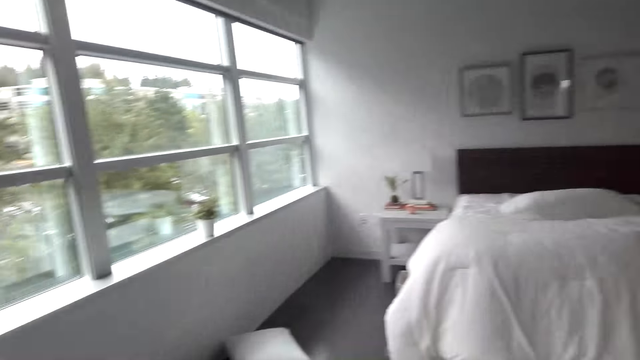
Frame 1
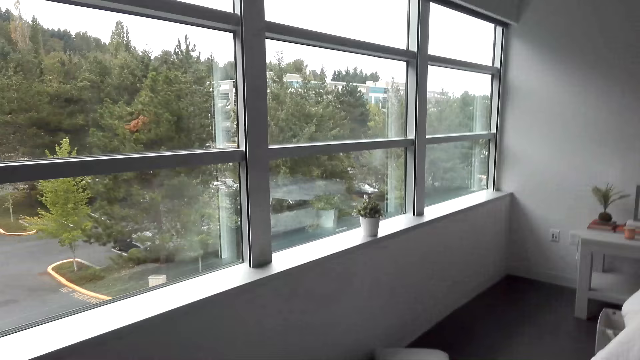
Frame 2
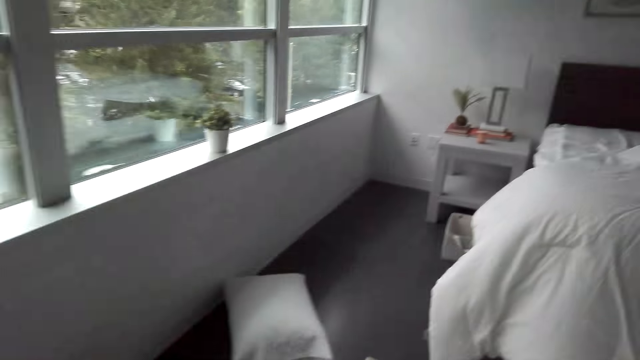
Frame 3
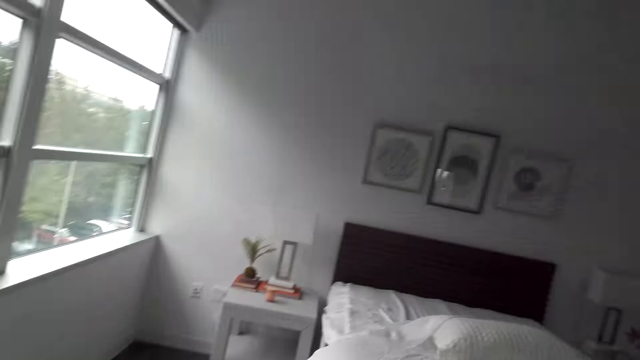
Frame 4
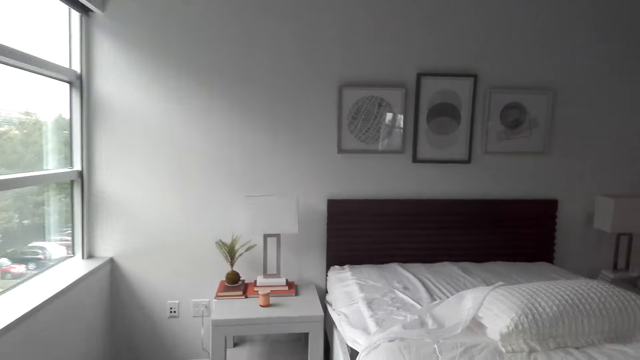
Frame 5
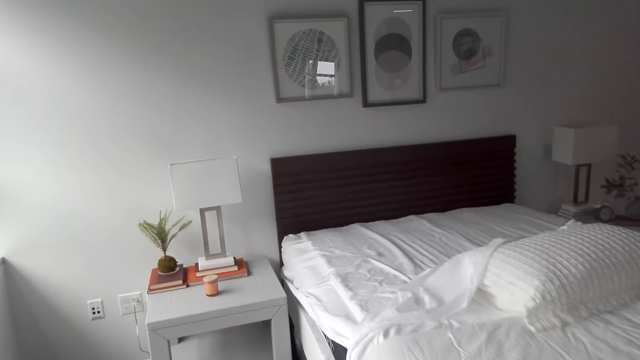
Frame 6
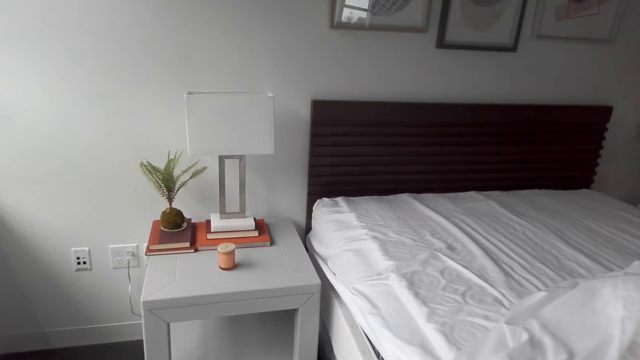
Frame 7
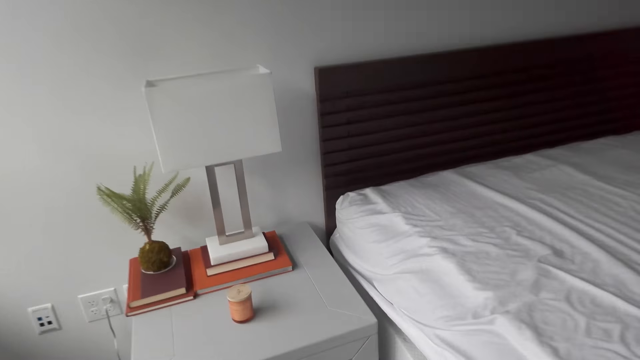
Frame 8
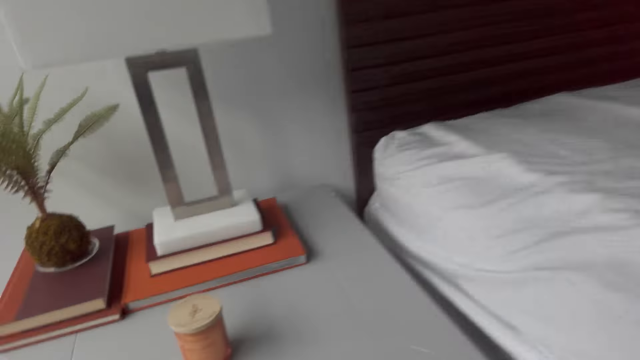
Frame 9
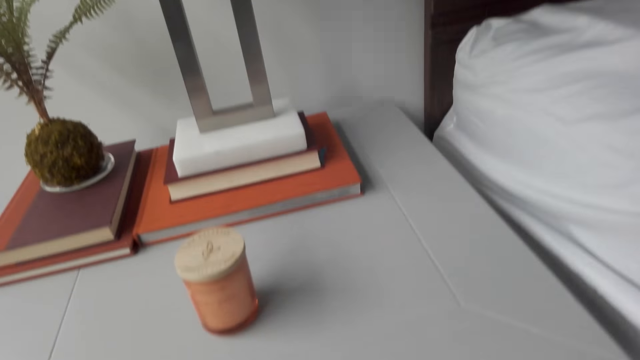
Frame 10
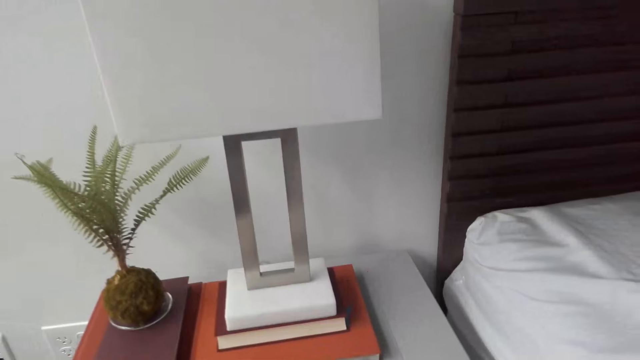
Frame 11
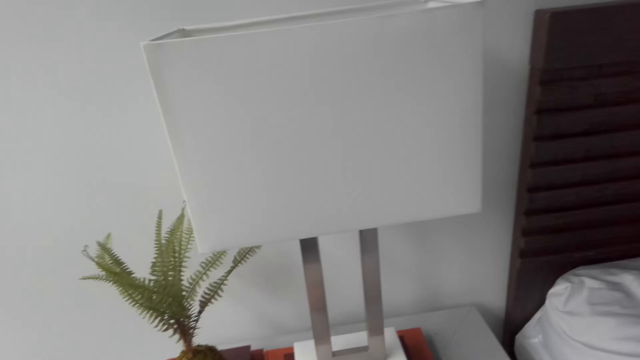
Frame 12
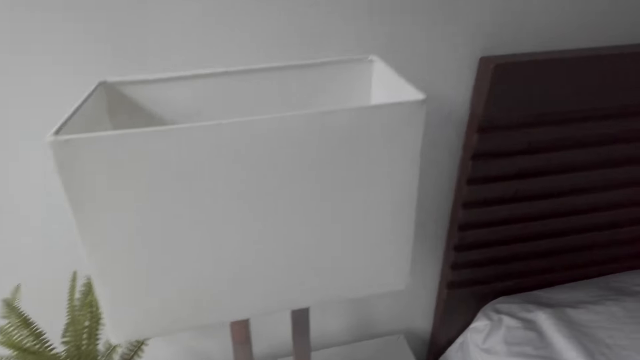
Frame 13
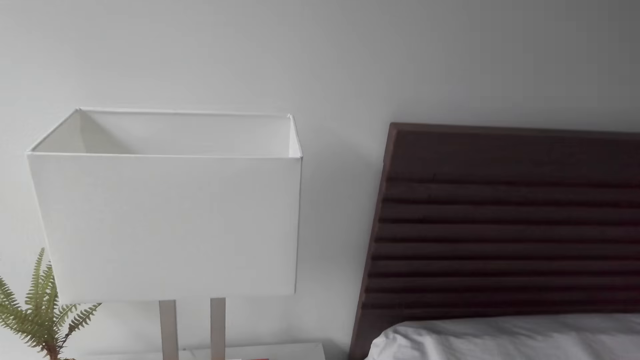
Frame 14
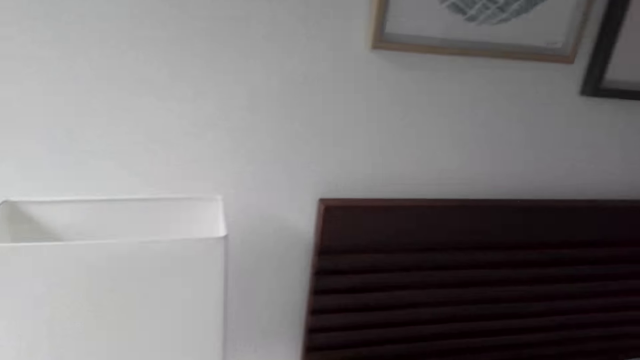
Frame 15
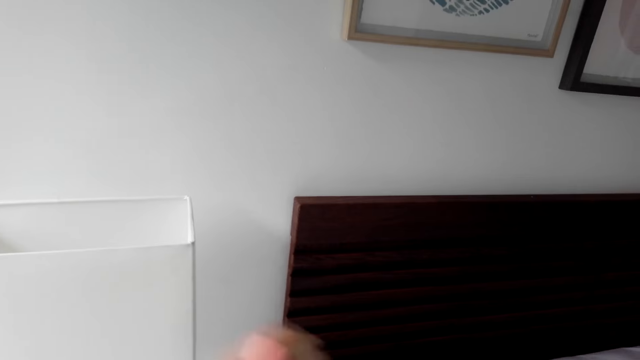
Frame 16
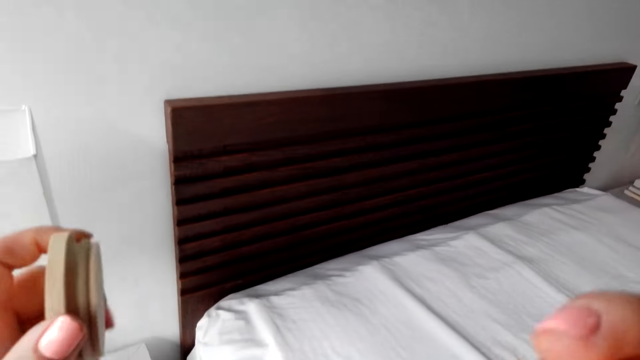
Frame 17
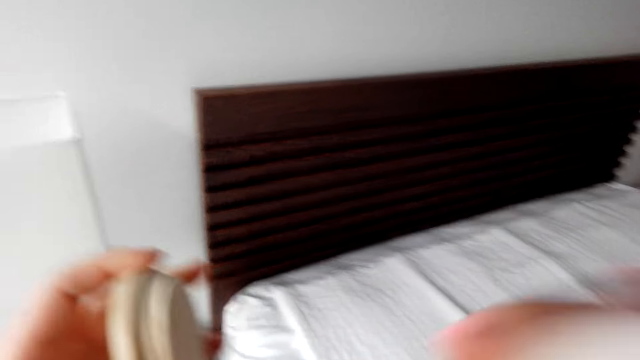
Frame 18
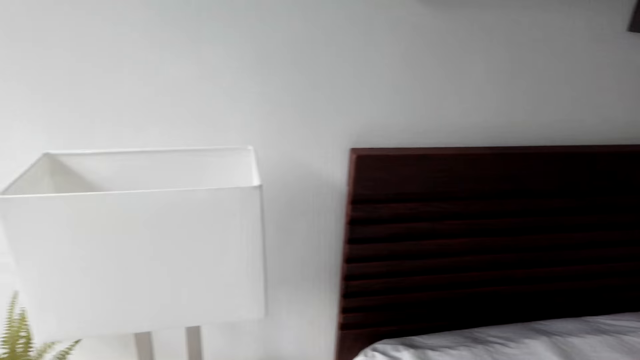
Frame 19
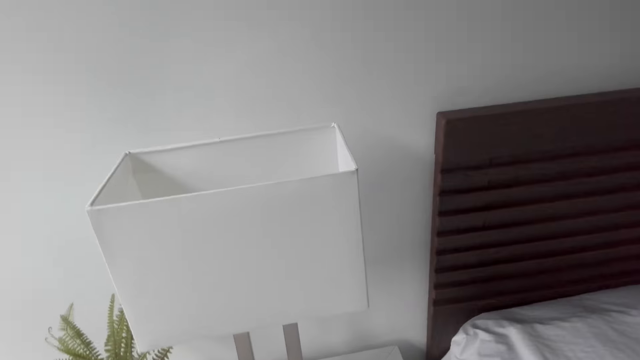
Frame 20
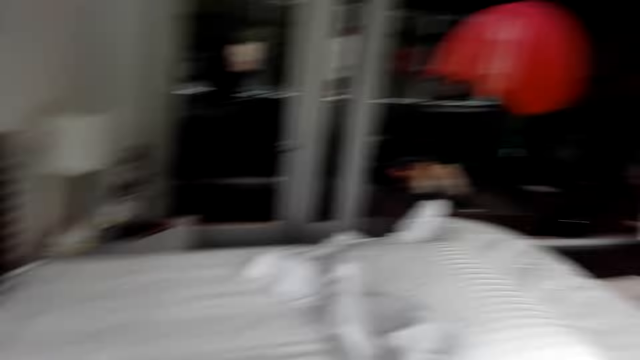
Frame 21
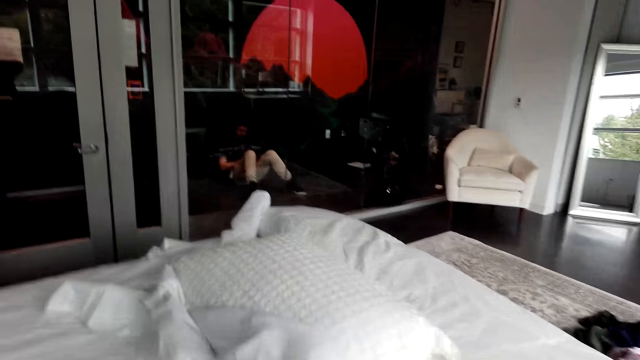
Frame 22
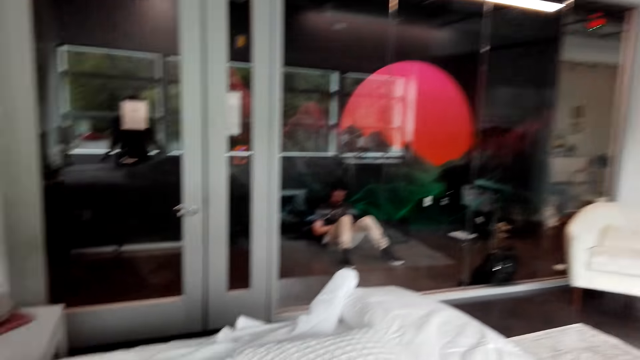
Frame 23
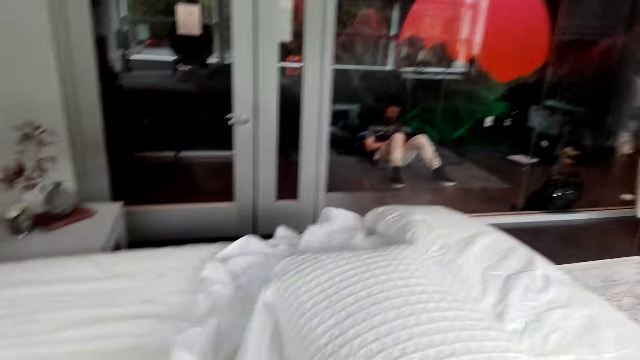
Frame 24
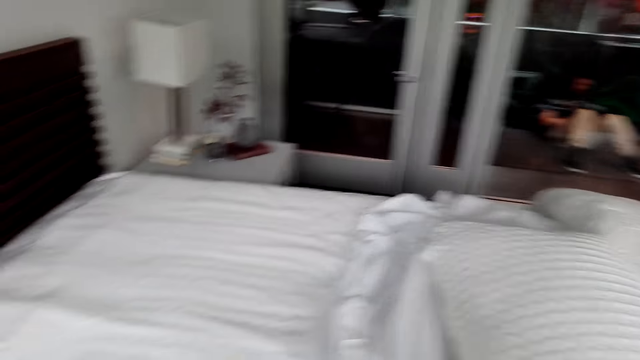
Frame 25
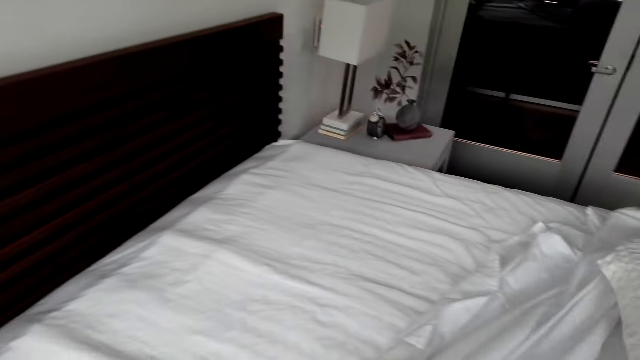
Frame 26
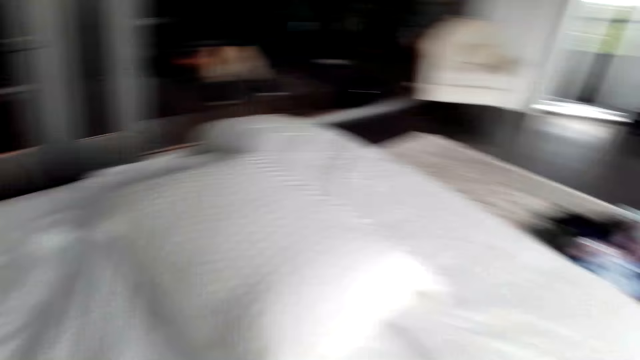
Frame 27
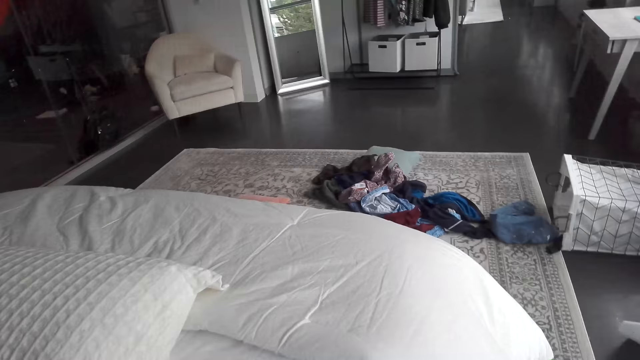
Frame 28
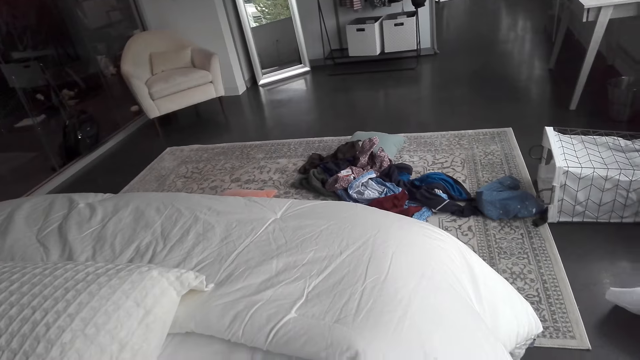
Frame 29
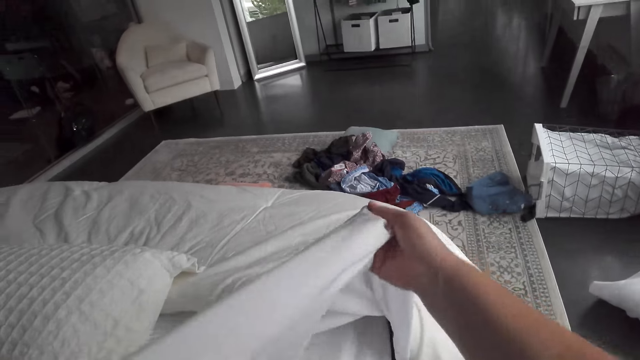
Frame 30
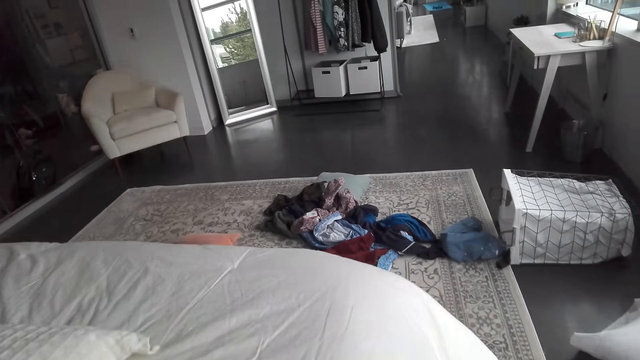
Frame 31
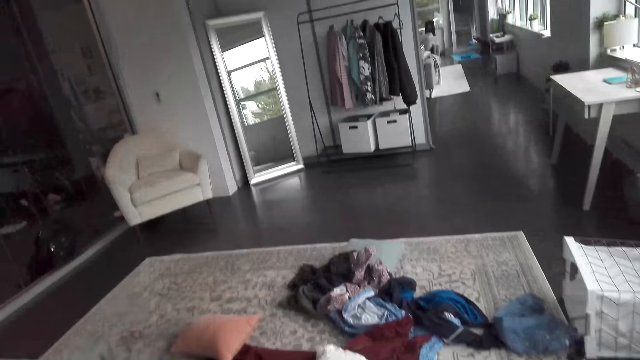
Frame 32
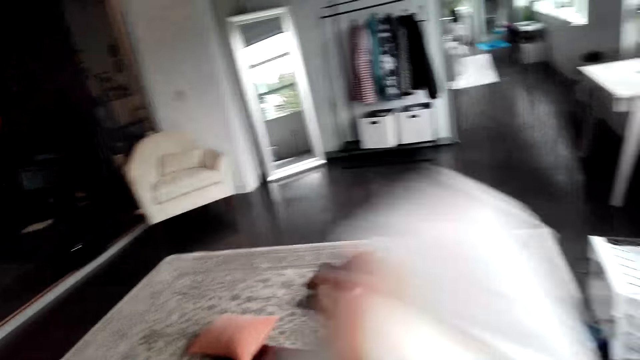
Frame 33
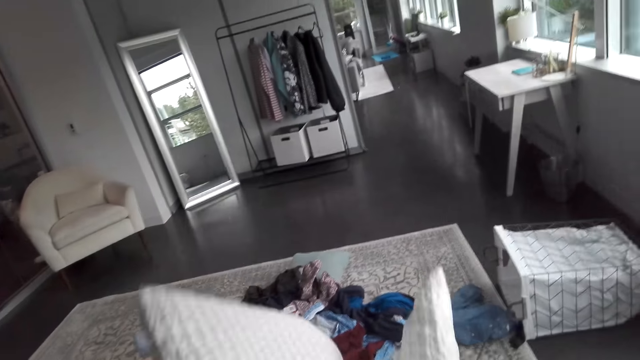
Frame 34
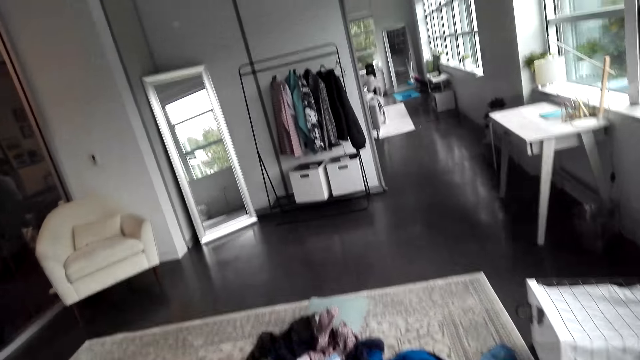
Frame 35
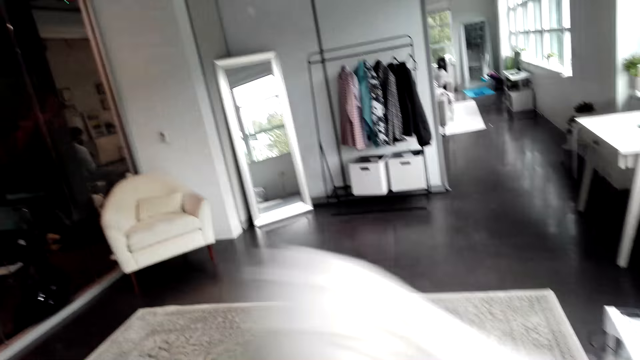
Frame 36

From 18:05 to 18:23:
The camera wearer picks up the bottle of something. They cork the bottle. They pick up an object and put back the container. They make the bed. They spread the bed.

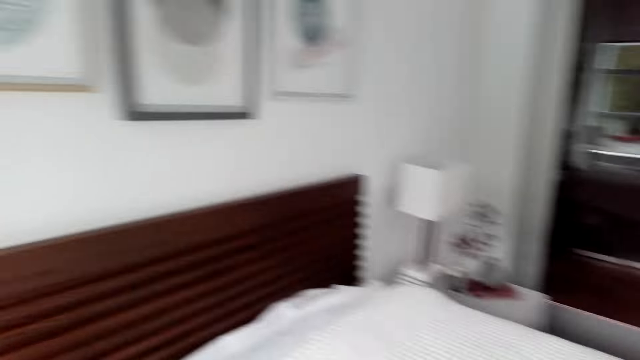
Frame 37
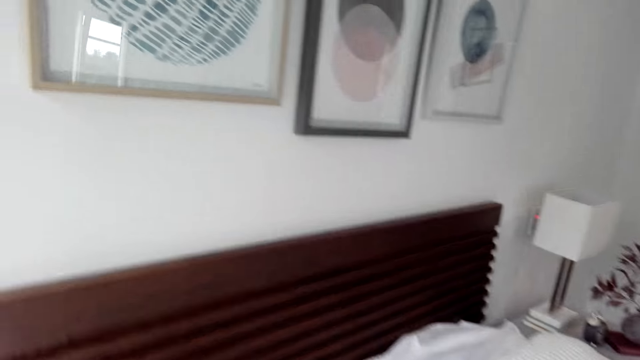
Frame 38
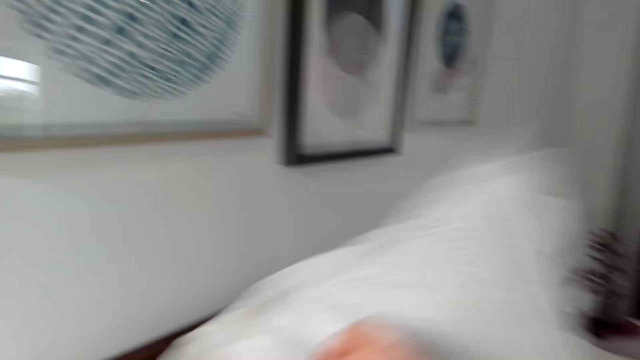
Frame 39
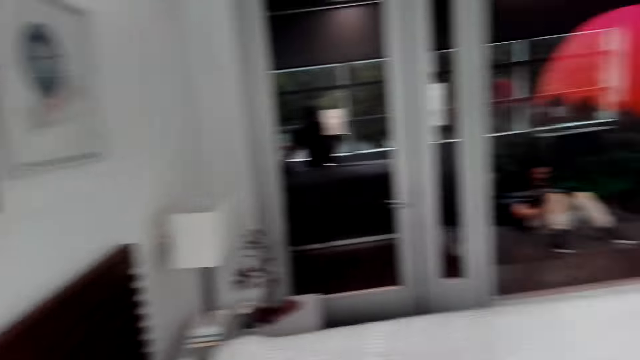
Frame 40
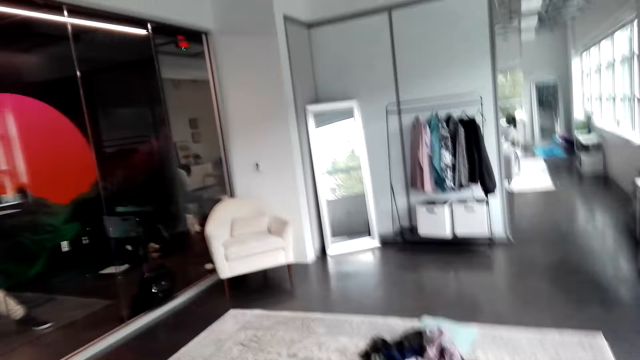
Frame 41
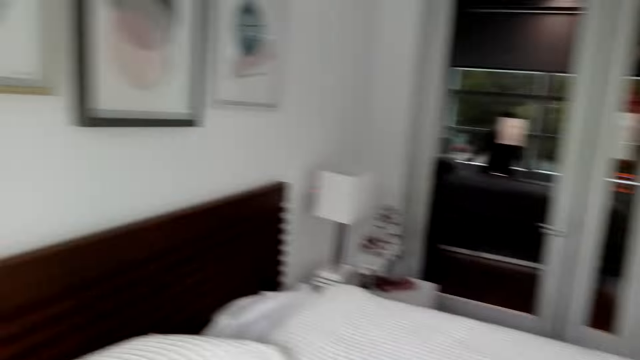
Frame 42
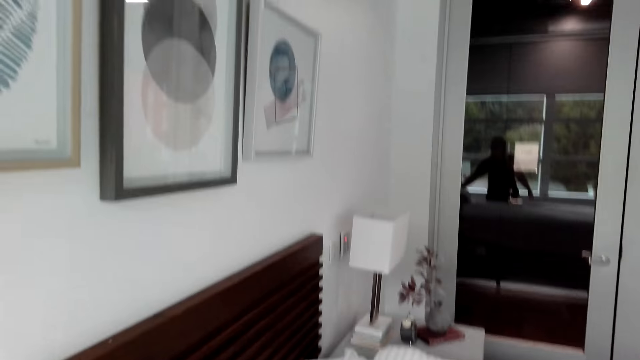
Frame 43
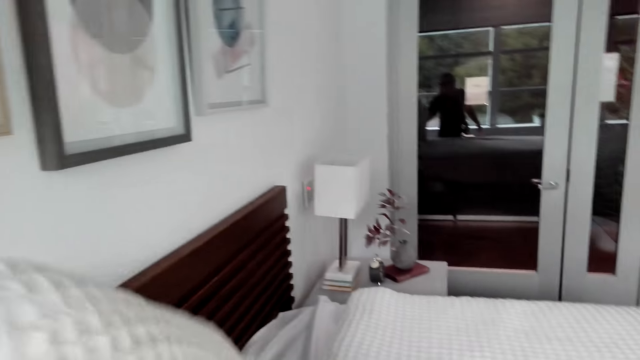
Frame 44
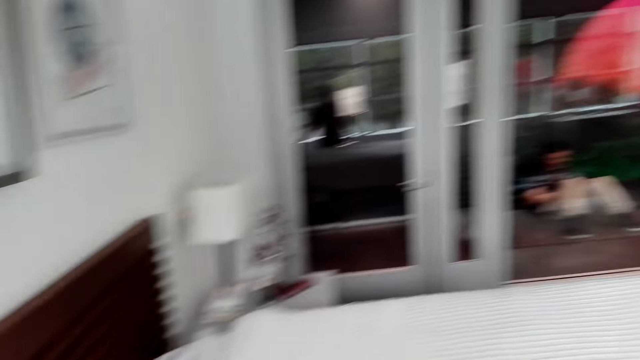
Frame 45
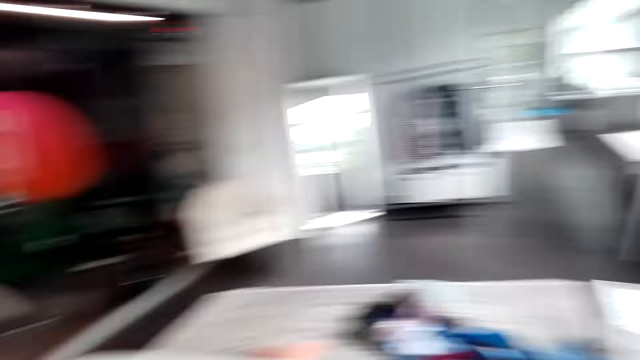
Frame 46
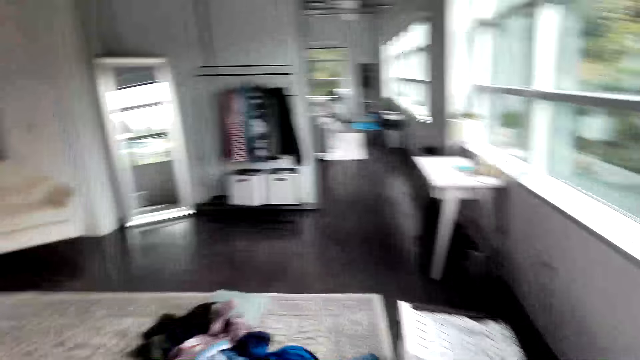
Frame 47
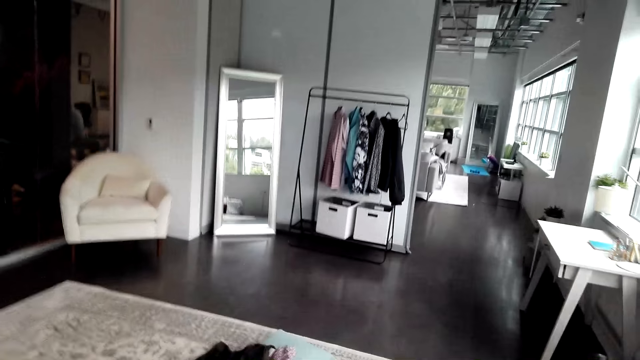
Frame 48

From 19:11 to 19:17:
The camera wearer puts a pillow on the bed.
